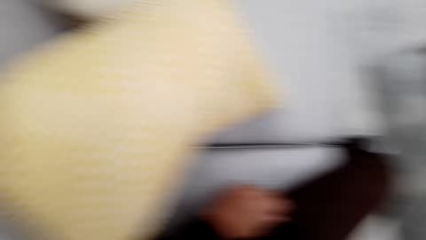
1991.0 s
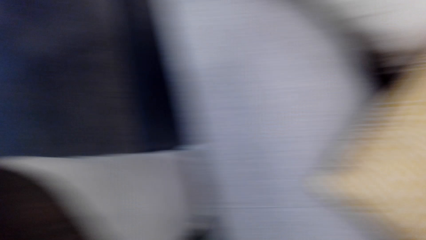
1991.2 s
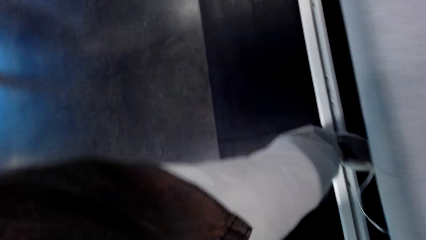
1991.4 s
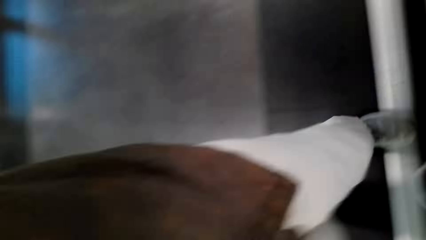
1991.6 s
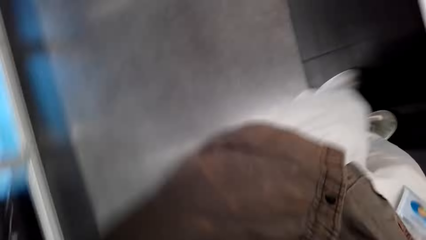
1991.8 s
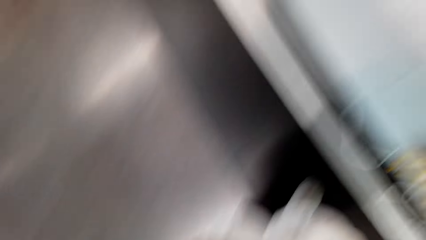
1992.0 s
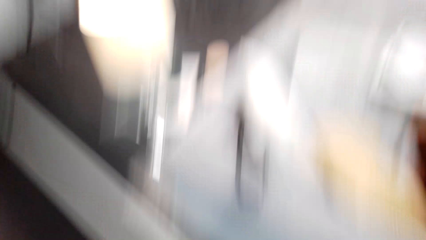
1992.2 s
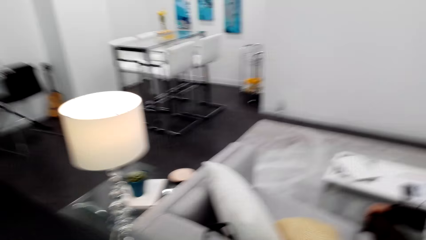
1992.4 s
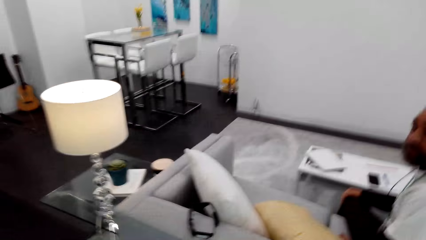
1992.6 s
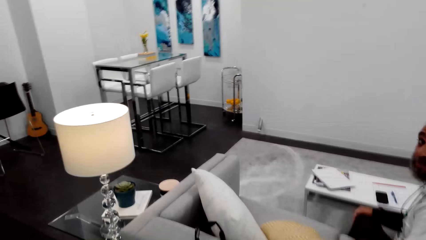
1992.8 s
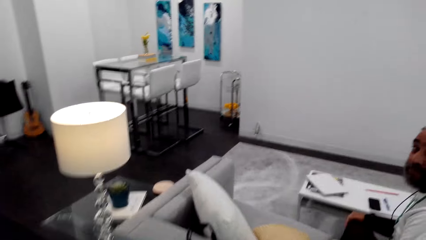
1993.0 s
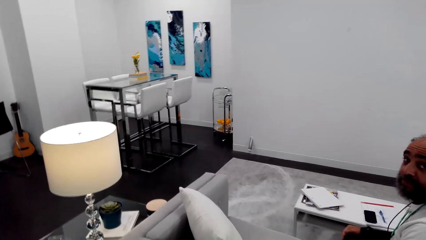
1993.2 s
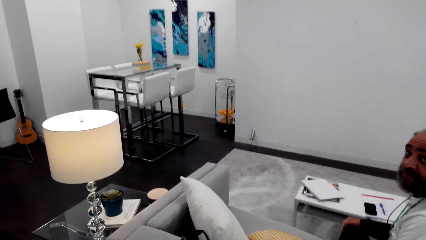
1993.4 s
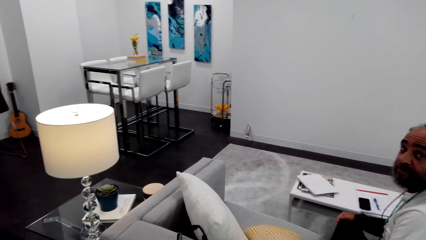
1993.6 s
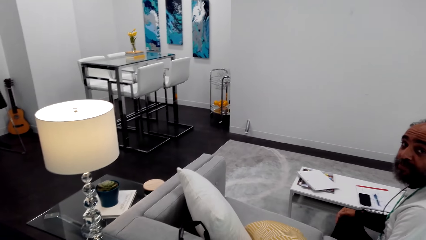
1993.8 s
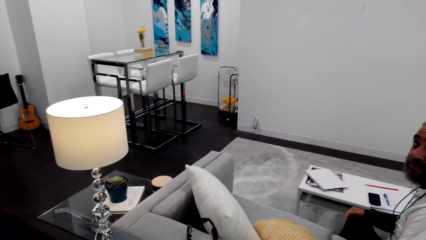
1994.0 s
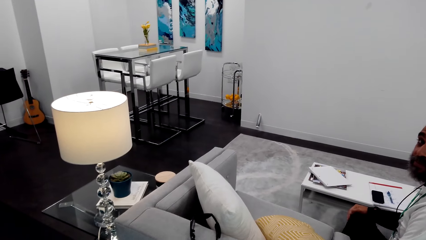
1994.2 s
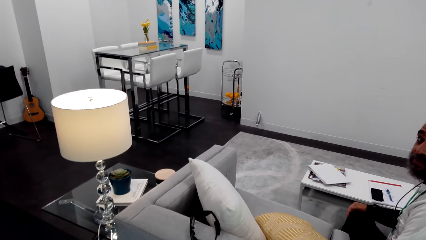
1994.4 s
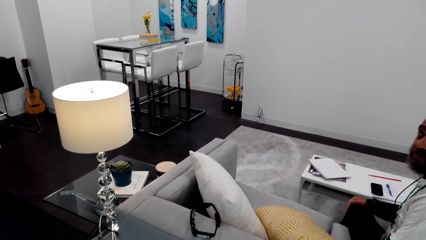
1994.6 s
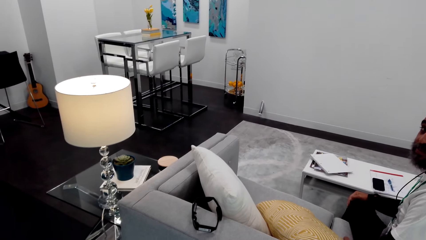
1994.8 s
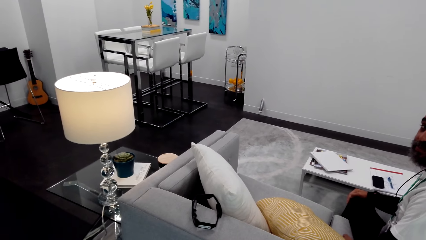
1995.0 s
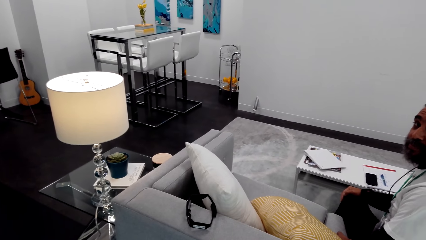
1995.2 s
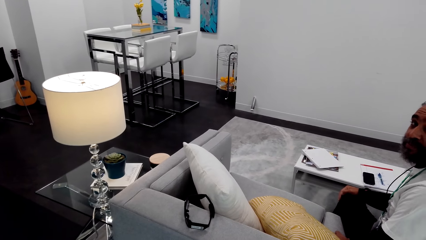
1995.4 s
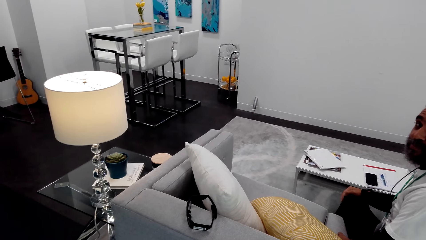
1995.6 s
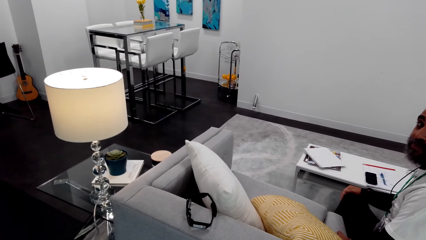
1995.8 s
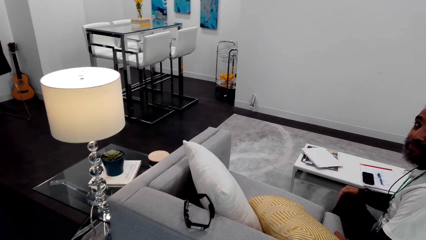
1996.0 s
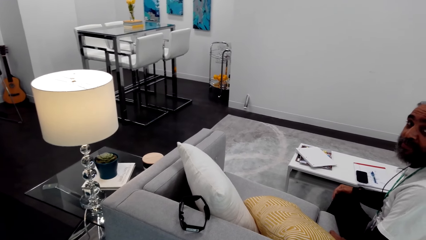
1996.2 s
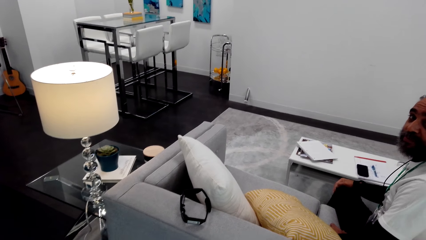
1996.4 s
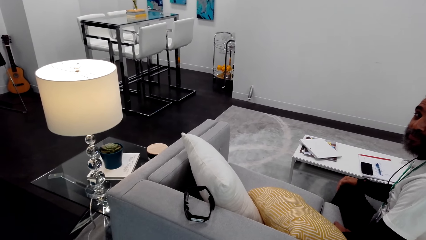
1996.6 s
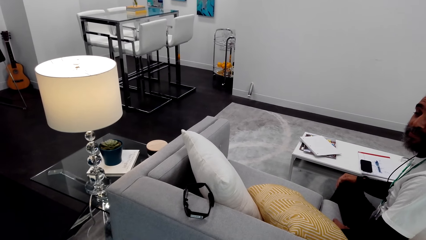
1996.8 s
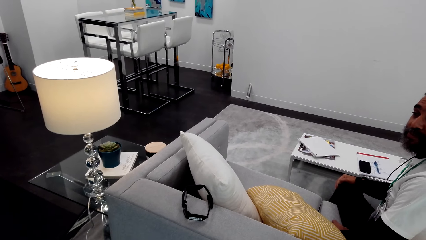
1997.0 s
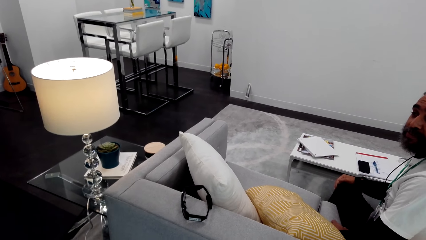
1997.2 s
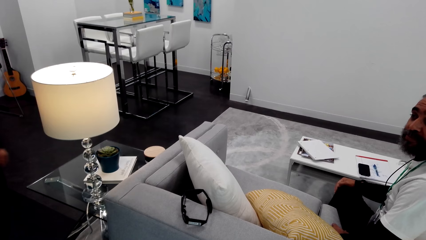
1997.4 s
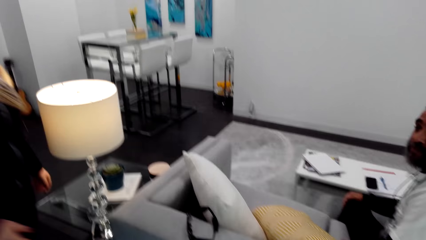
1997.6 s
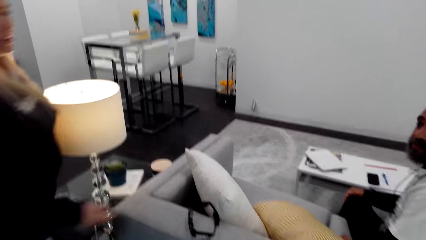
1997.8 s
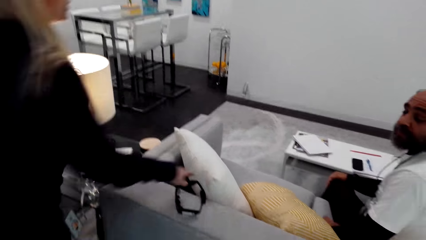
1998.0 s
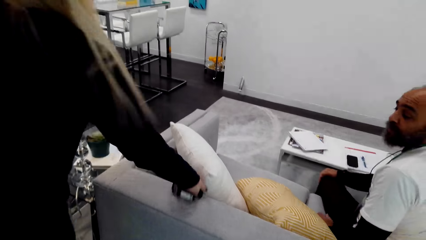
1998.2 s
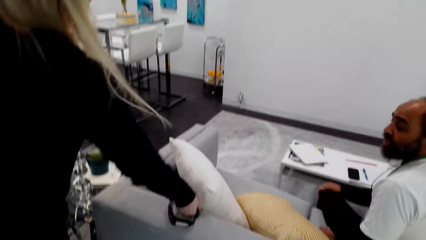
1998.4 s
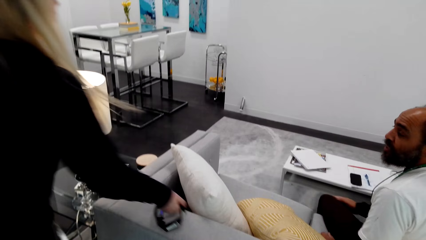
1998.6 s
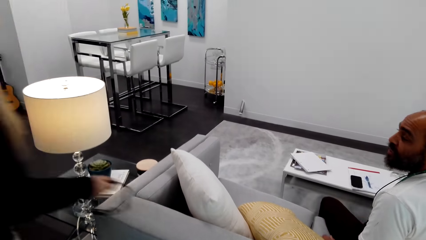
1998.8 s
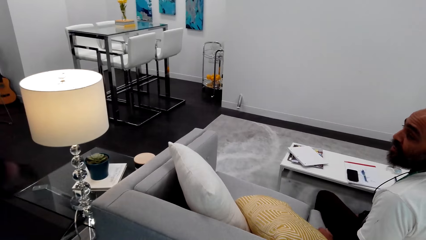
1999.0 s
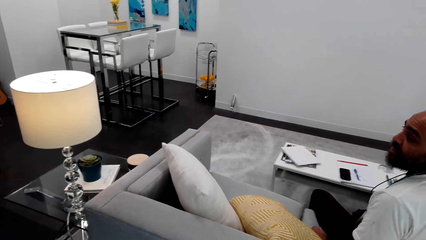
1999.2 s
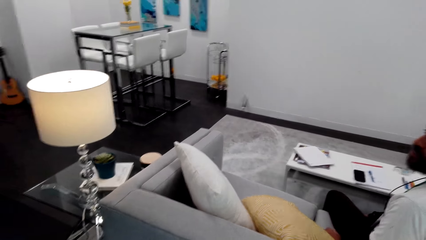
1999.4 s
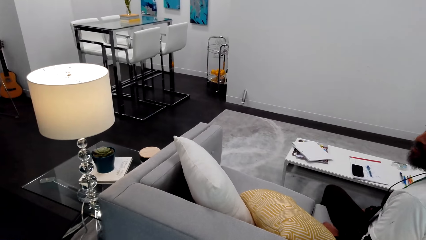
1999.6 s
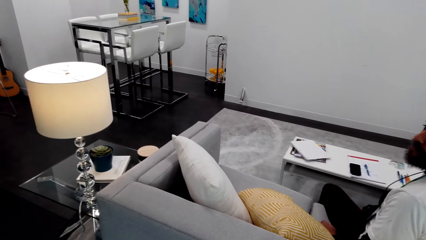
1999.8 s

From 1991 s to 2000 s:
The camera wearer converses with a lady. They look around. The lady walks around, picks up glasses on the couch and walks around.
